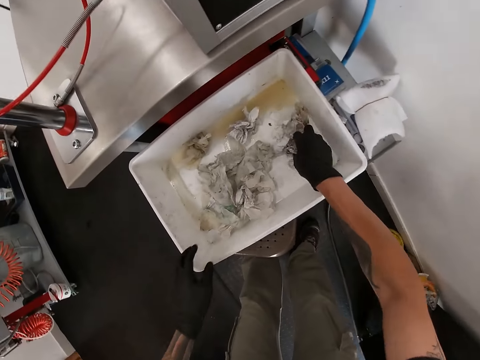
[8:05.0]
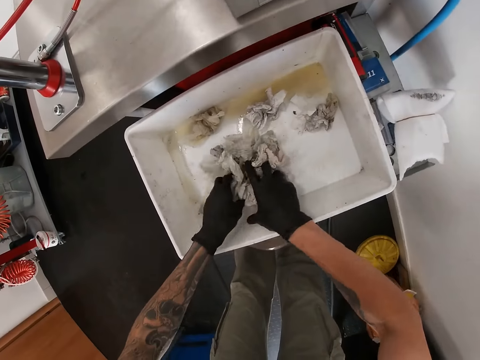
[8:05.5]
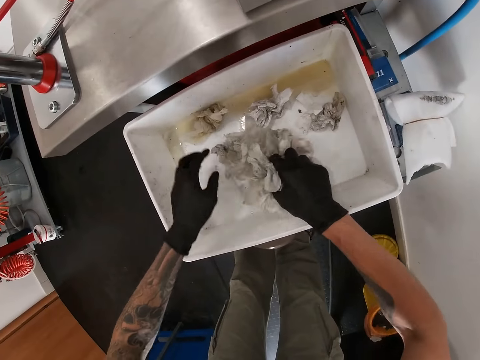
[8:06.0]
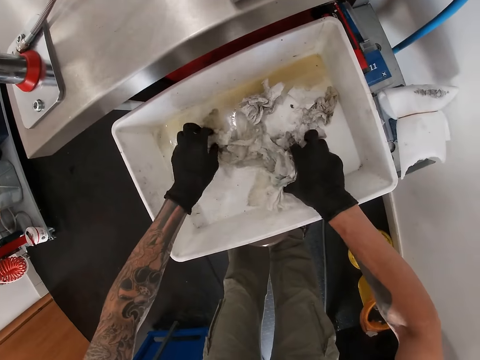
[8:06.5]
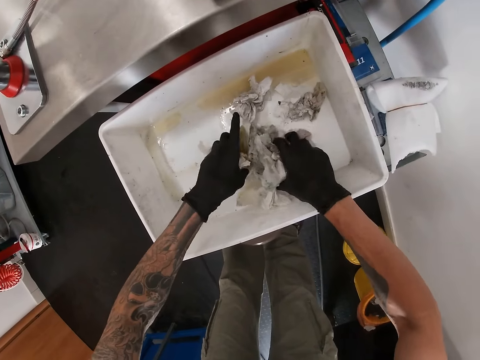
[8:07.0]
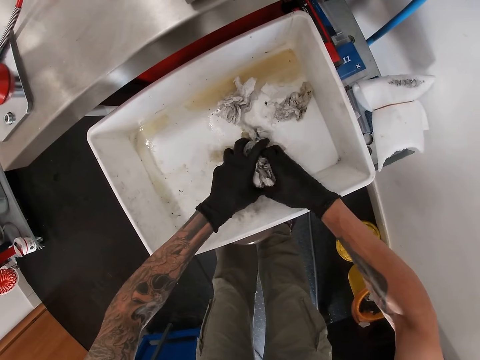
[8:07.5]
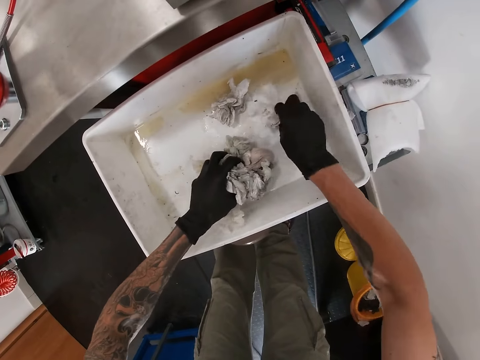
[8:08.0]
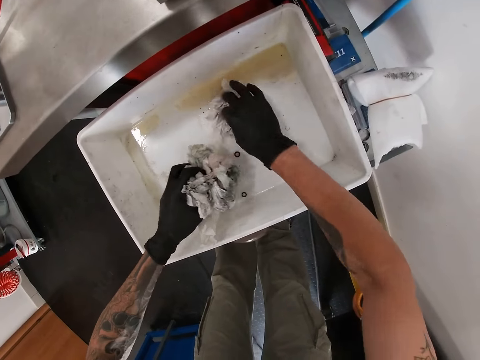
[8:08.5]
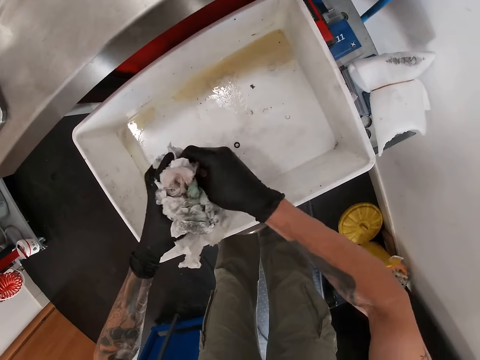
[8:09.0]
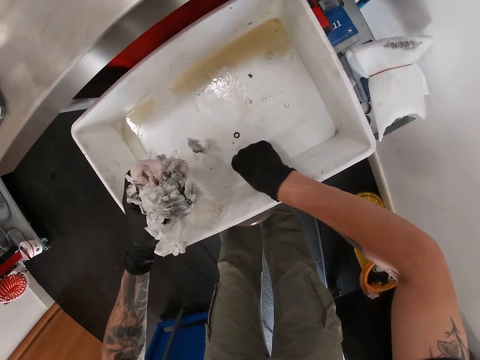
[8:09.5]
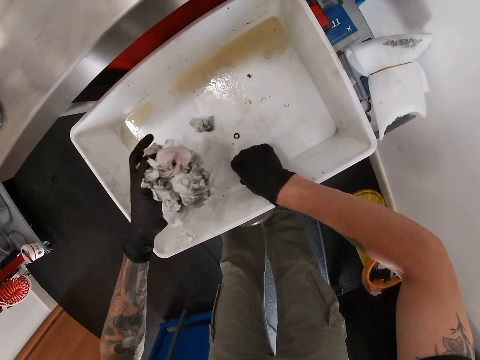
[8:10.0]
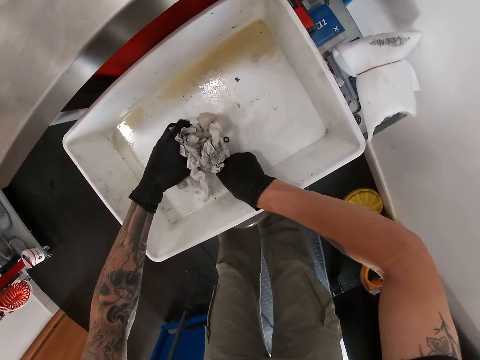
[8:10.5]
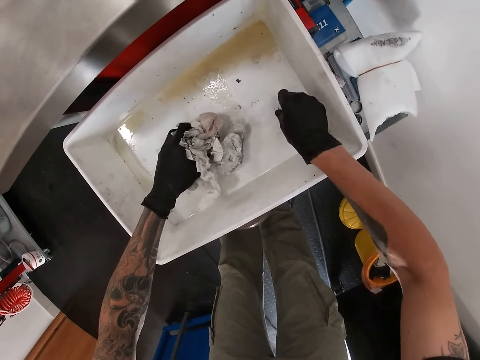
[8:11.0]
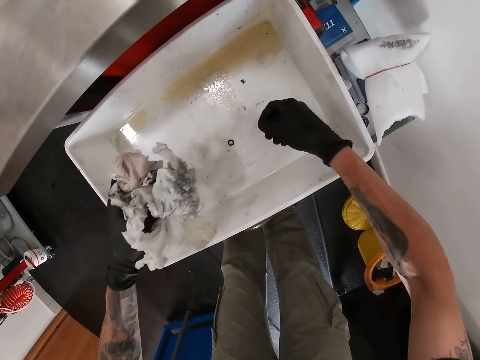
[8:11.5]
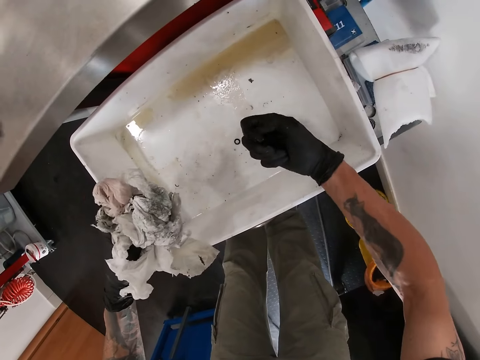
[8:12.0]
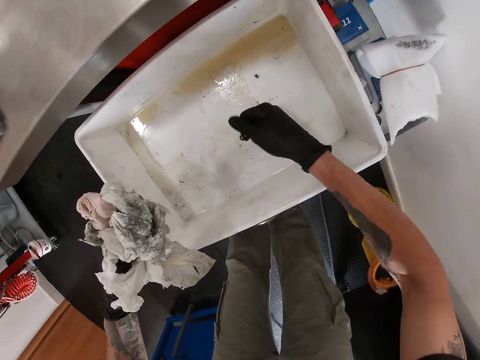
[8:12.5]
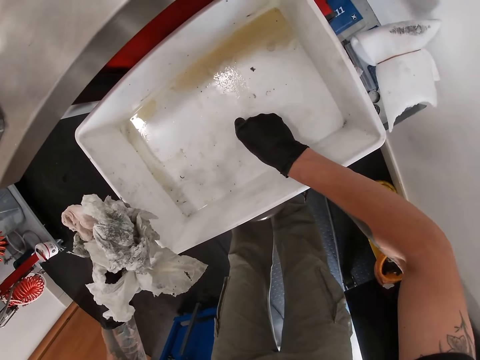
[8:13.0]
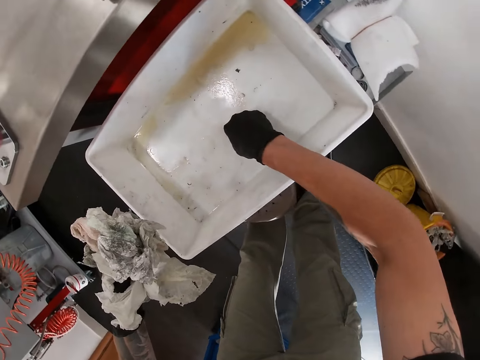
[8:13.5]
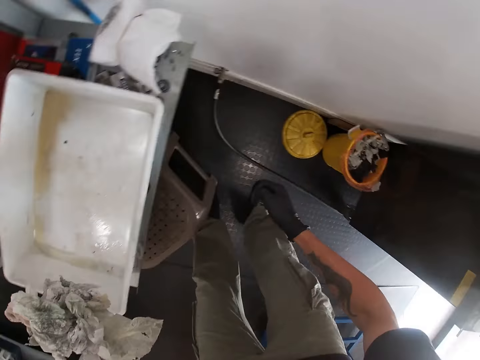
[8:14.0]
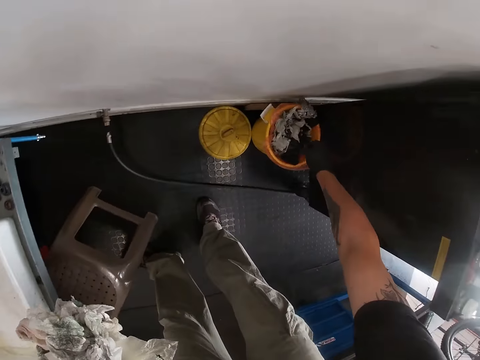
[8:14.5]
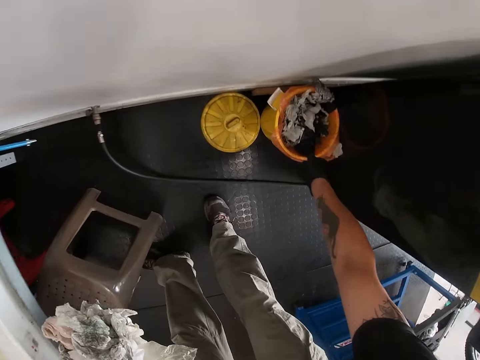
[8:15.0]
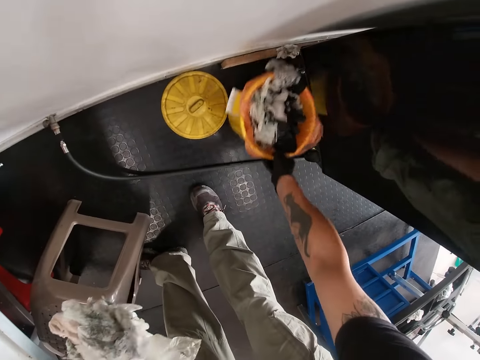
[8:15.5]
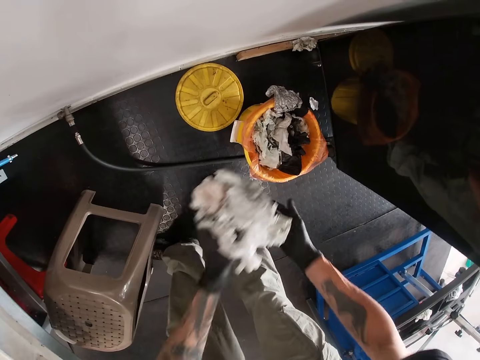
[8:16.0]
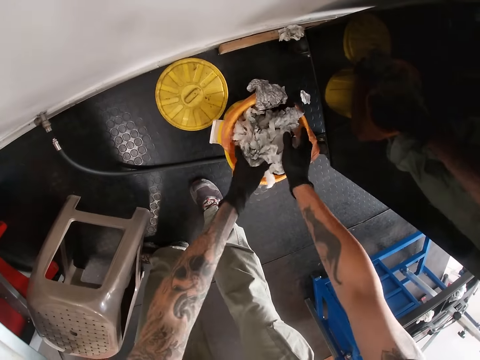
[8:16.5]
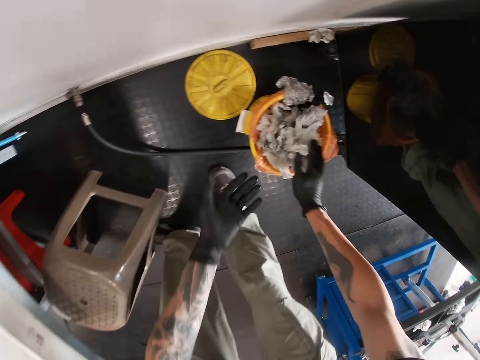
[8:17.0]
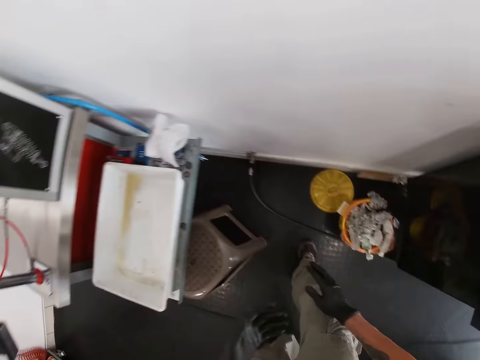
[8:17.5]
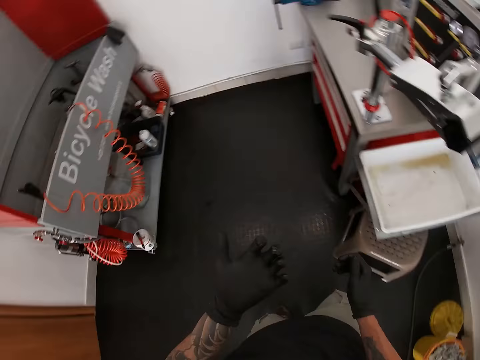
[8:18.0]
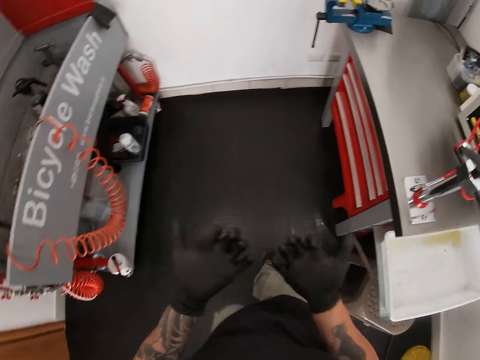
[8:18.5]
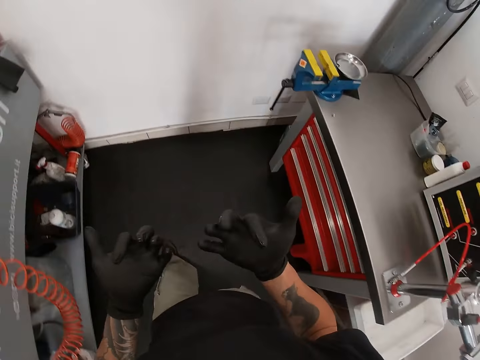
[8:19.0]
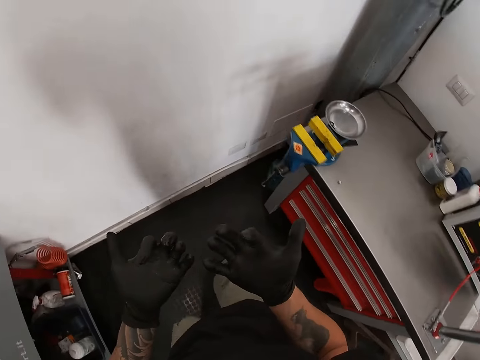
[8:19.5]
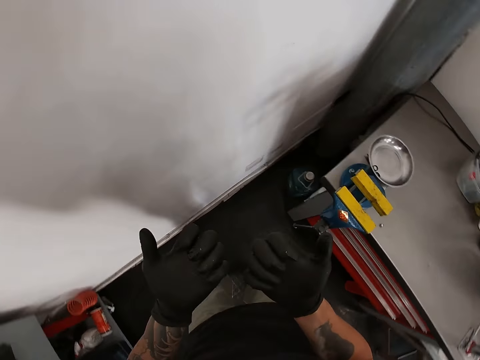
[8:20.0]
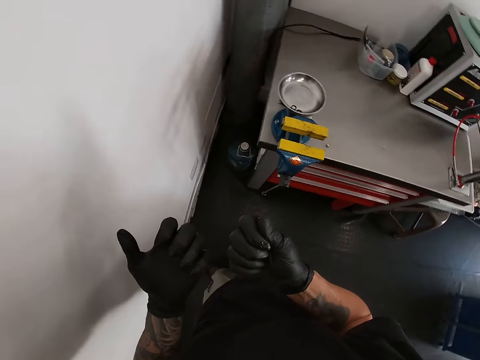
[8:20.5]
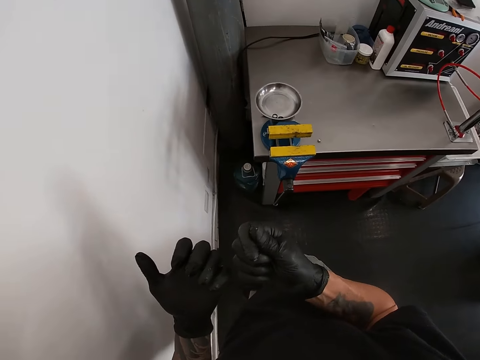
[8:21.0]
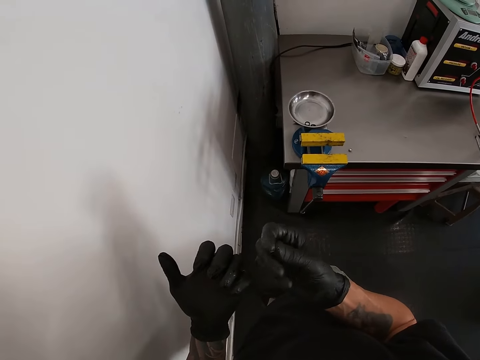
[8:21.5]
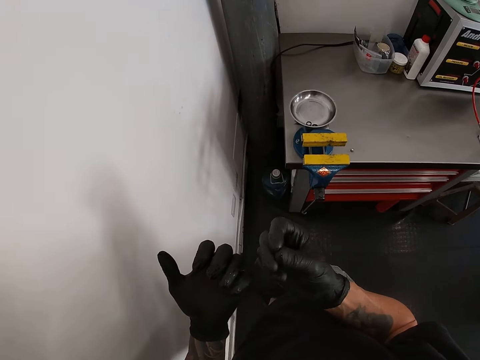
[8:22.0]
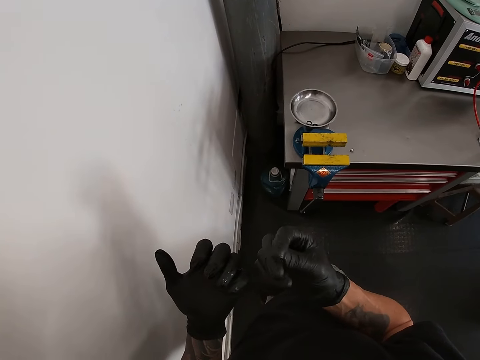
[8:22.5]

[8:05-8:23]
The camera wearer picks tissues from the bowl with both his hands. He picks a rubber, puts the rubber in a bin and pulls the bin. He throws them into the bin with both his hands. He walks to the table. He looks at his hands.

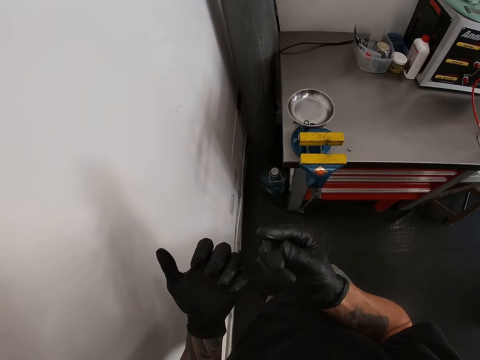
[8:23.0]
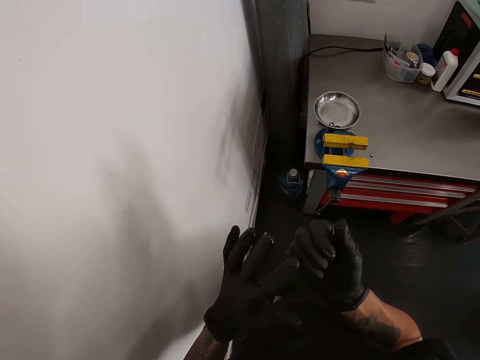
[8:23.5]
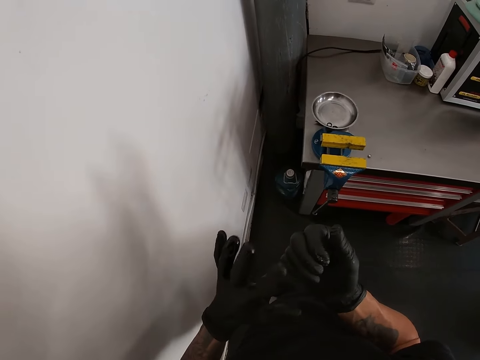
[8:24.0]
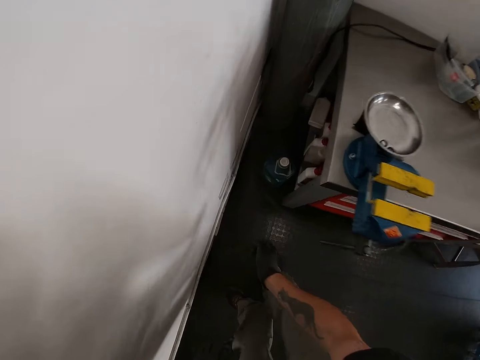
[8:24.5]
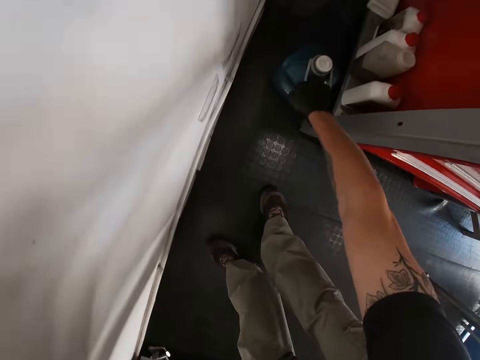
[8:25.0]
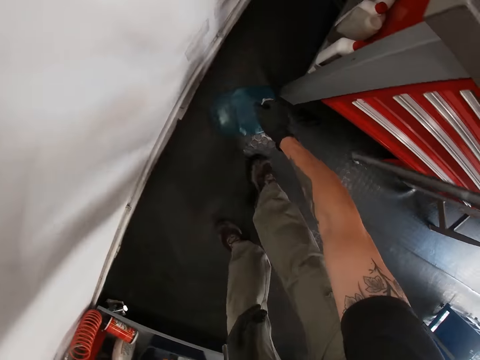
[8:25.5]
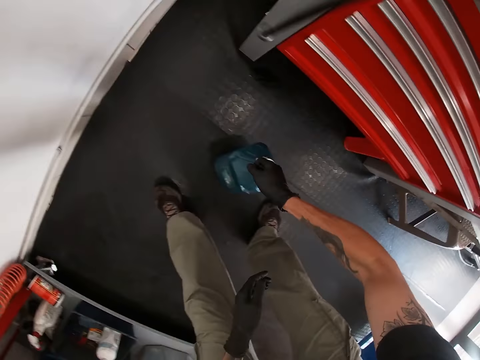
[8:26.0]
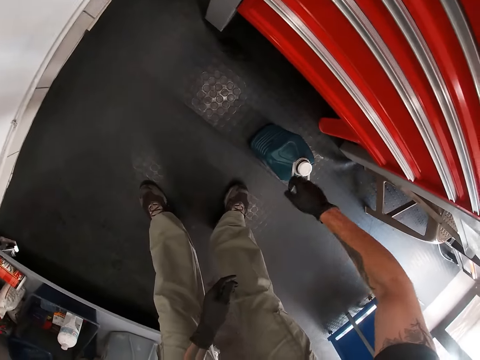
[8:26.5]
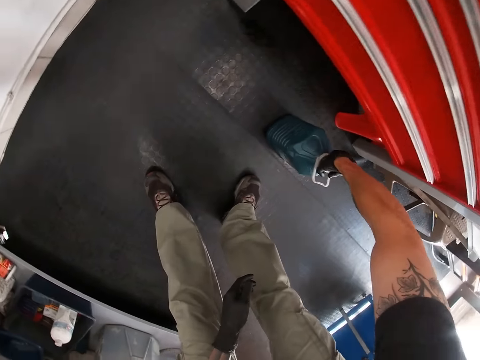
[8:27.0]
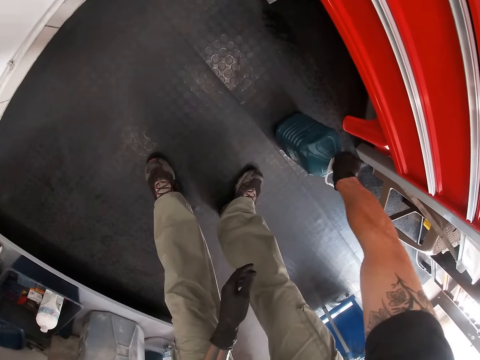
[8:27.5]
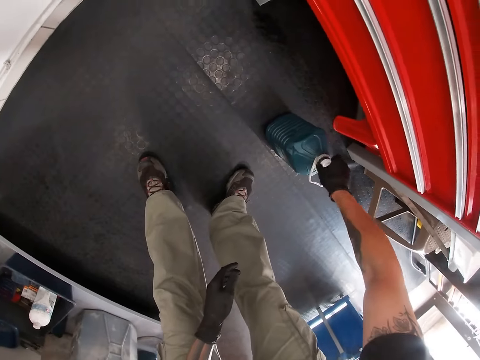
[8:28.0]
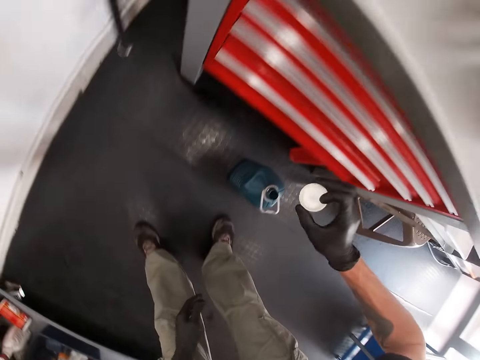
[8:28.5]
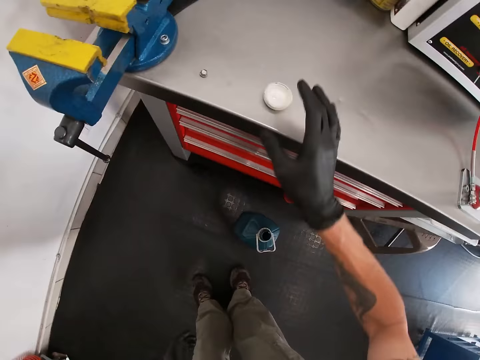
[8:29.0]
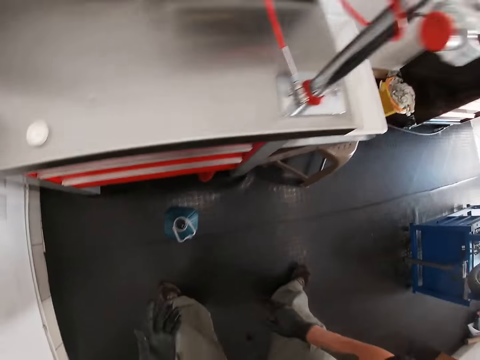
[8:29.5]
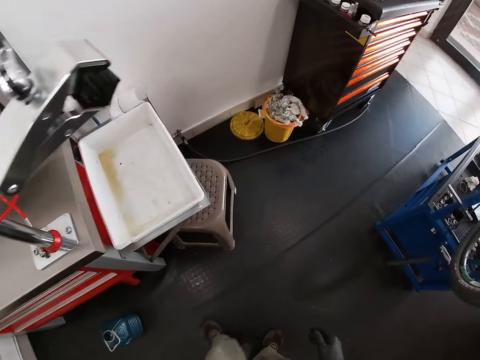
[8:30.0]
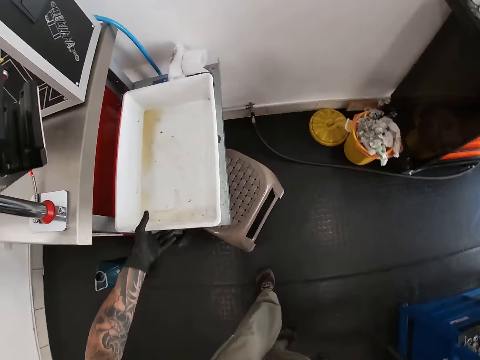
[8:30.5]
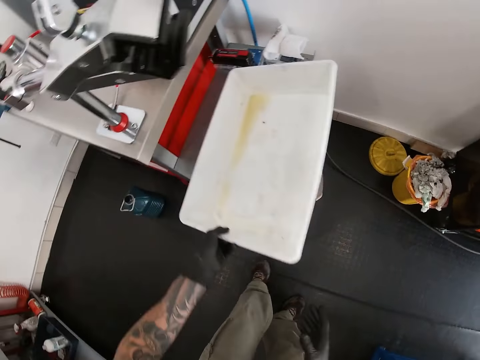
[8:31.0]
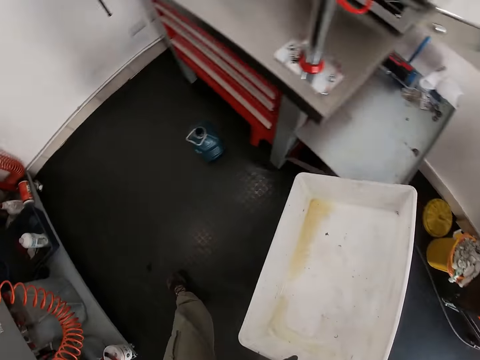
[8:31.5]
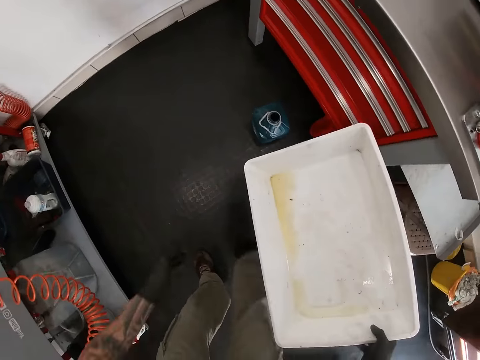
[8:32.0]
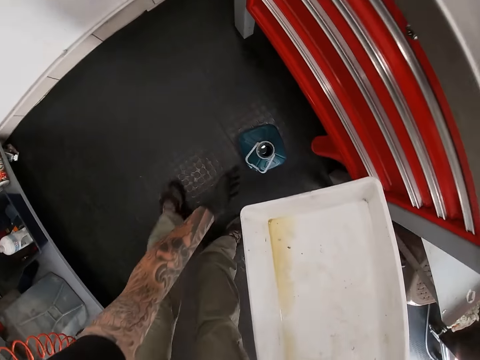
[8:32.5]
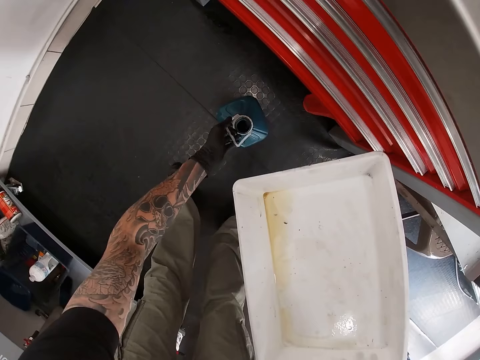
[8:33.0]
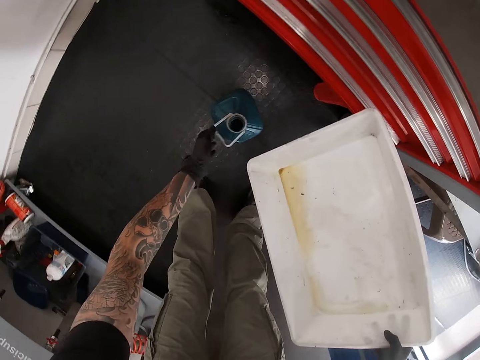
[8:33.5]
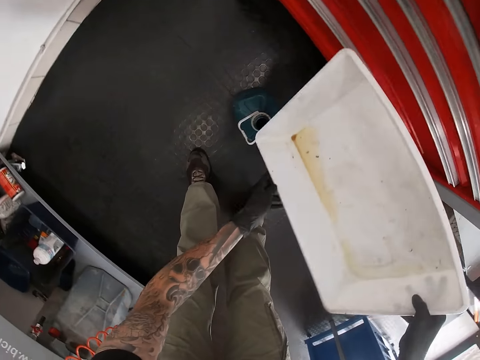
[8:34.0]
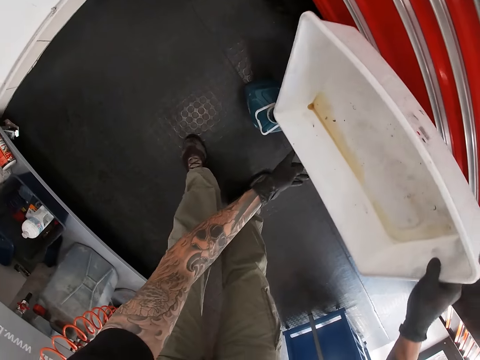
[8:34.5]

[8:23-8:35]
The camera wearer picks a bottle from the floor behind the table with his right hand. He opens the bottle with his right hand. He drops the lid on the table with his right hand. He grabs the bowl with his left hand. He adjusts the bottle on the floor with his right hand.
